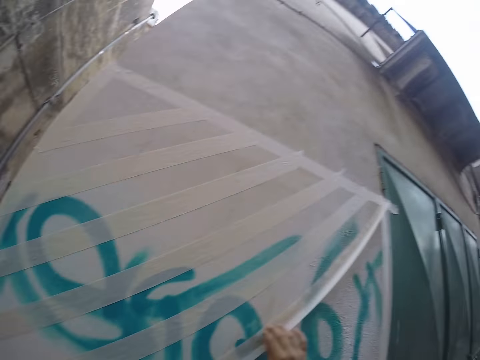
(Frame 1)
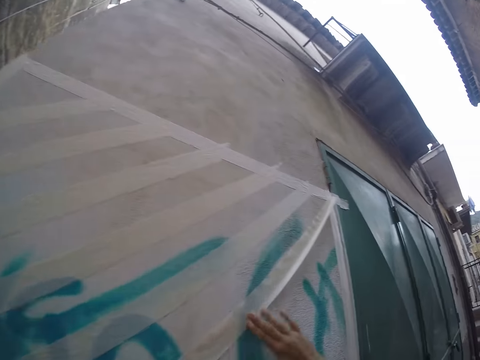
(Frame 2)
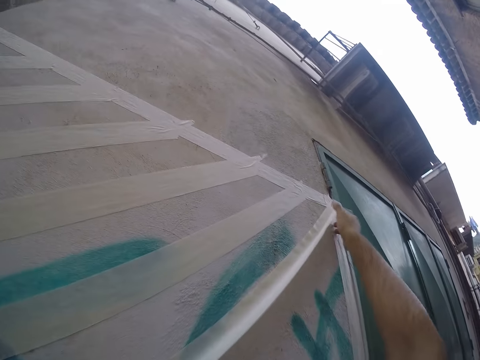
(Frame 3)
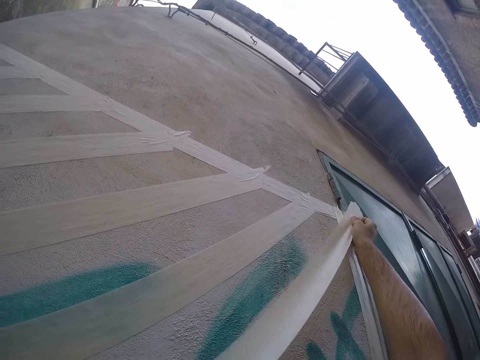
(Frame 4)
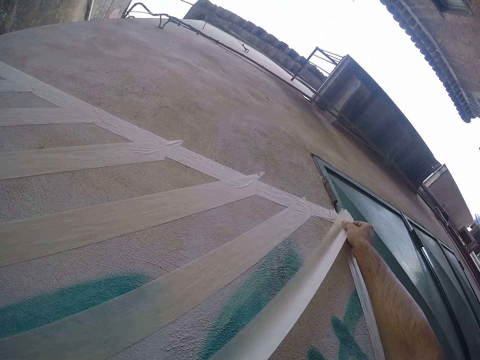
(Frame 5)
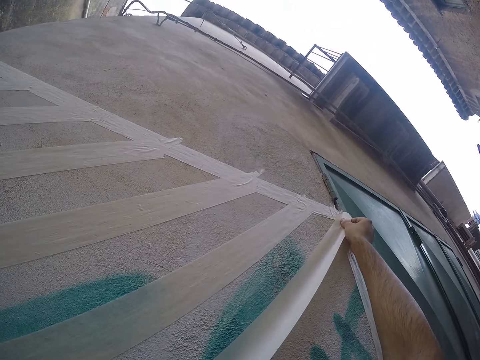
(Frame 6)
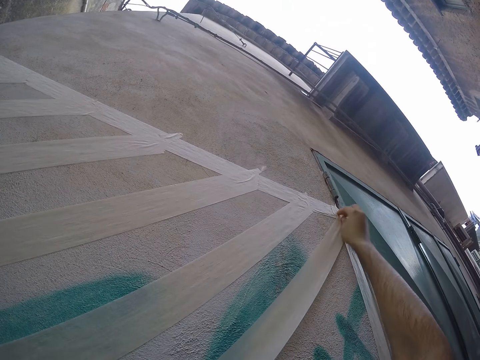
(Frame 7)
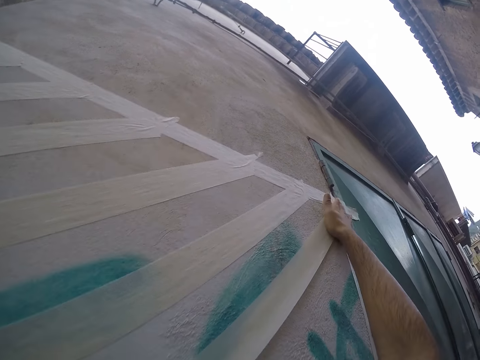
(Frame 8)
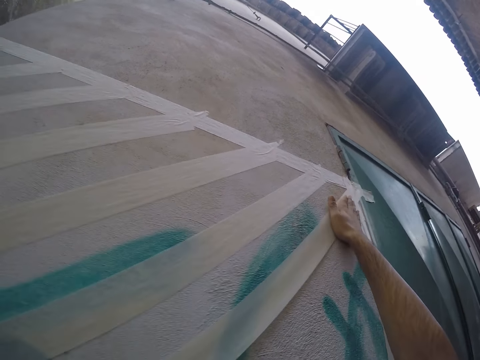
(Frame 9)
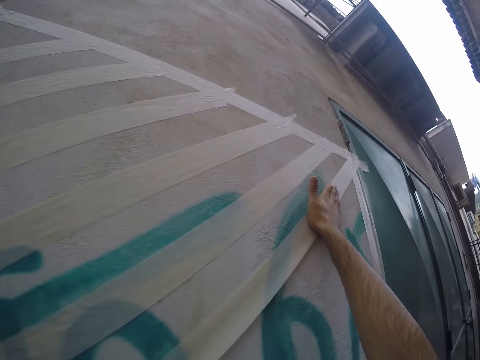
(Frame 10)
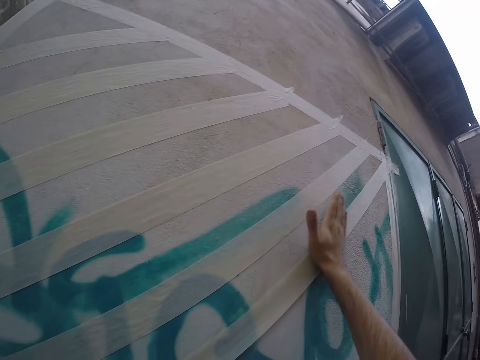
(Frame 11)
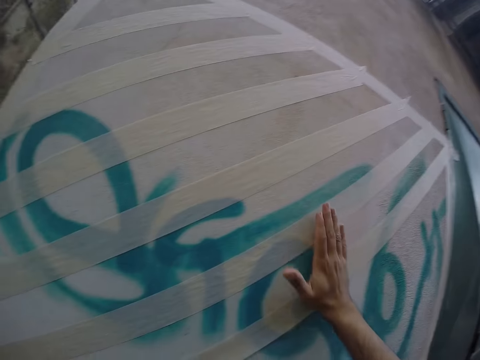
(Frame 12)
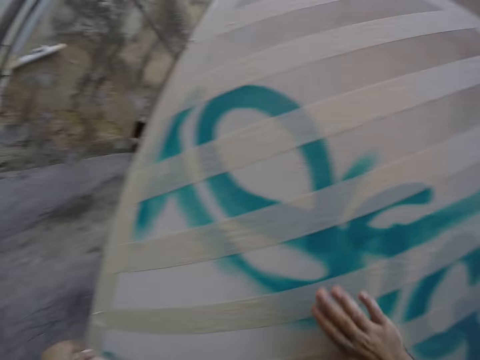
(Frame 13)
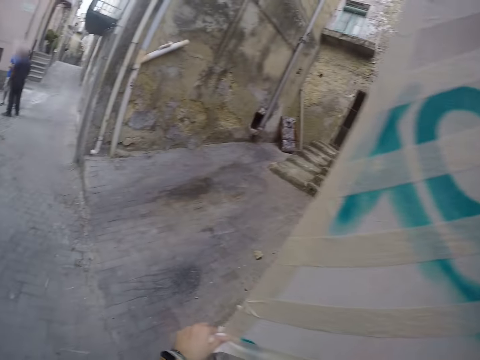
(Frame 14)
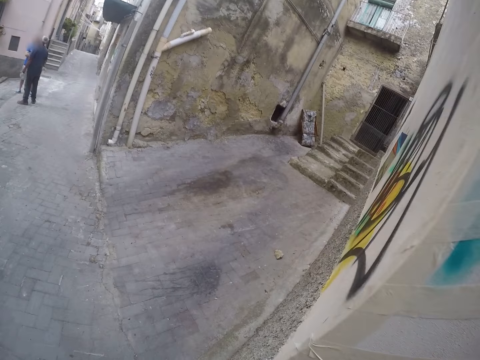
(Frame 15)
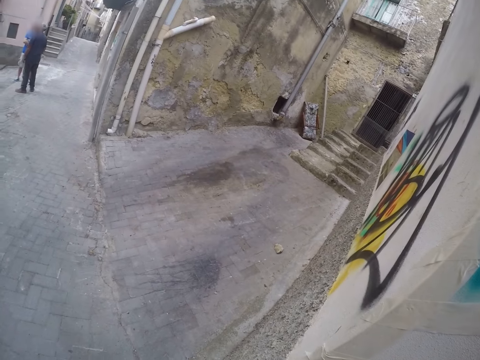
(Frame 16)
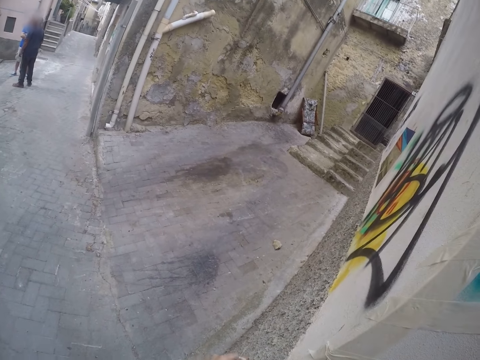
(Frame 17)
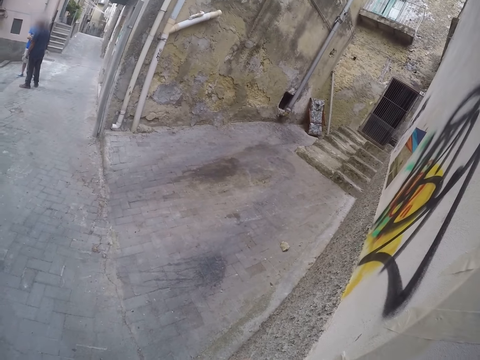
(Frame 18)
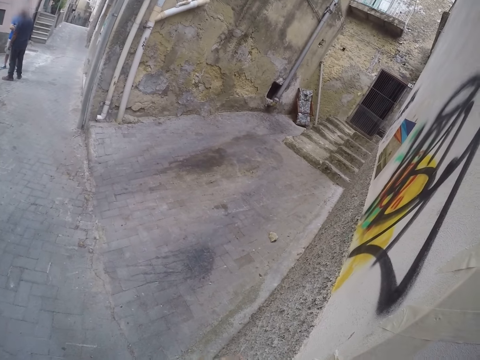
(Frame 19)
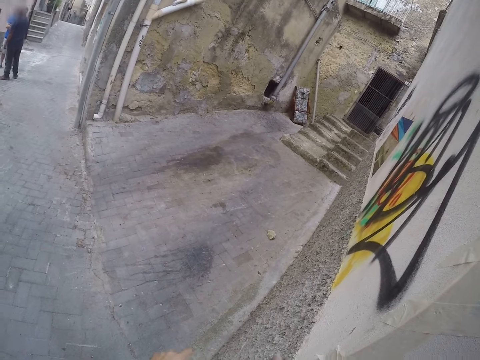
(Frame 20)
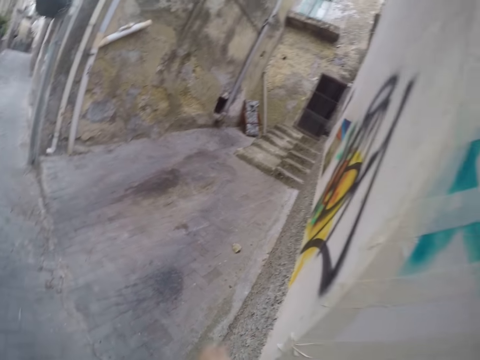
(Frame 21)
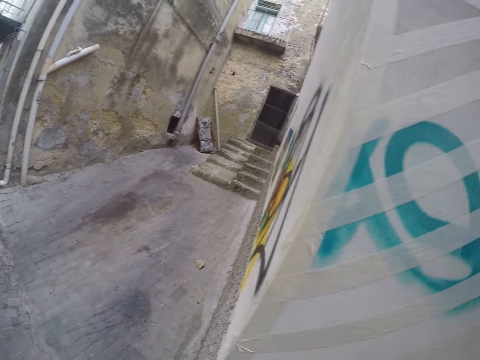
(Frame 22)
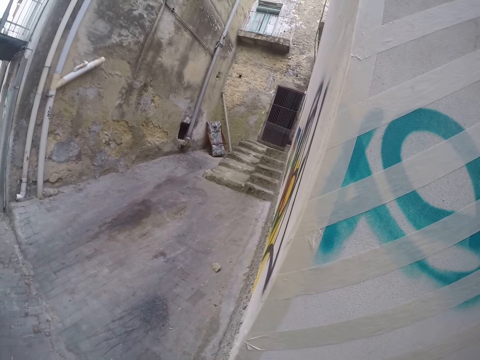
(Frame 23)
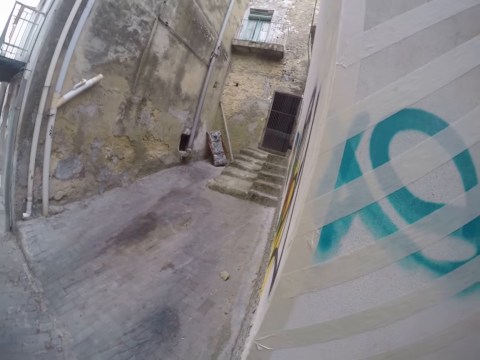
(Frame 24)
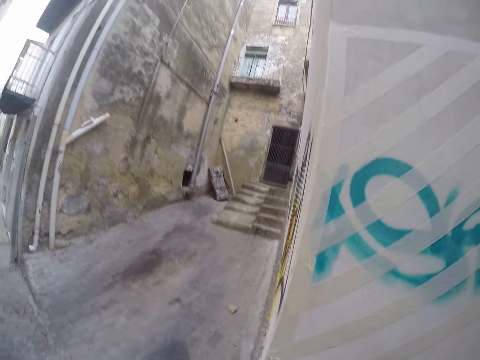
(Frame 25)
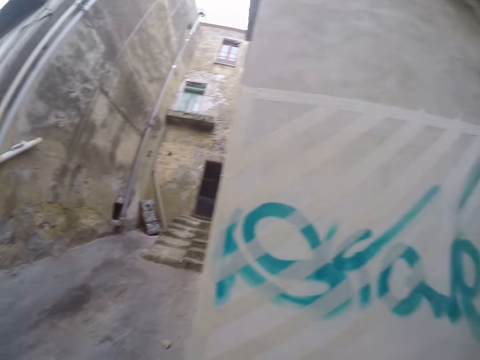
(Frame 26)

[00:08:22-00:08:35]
The camera wearer presses down the paper tape to the wall with her right hand. She tears off the paper tape from the wall area with her hands.

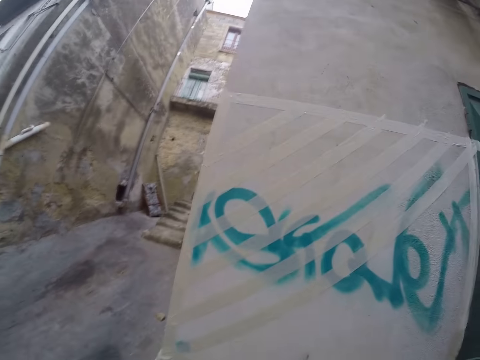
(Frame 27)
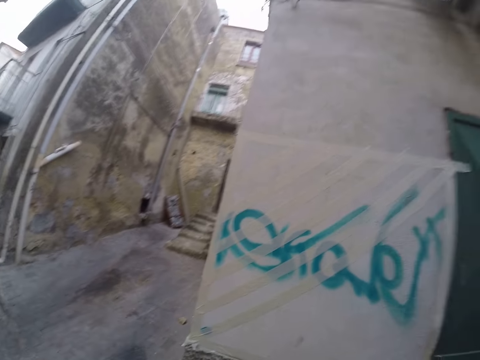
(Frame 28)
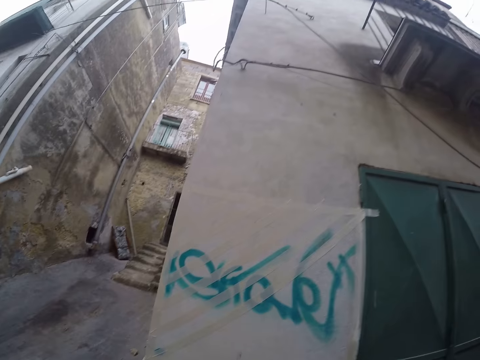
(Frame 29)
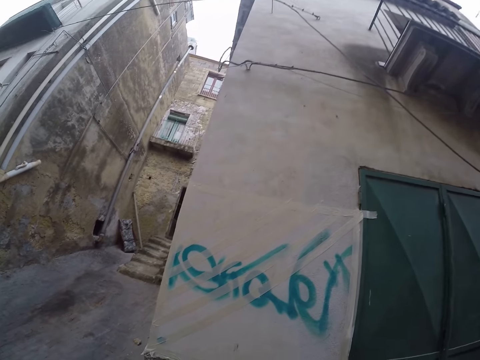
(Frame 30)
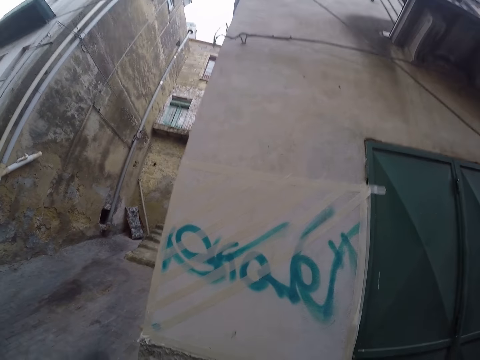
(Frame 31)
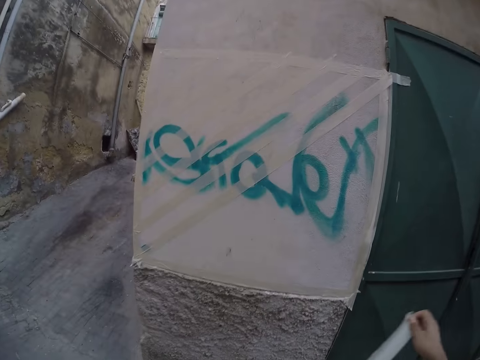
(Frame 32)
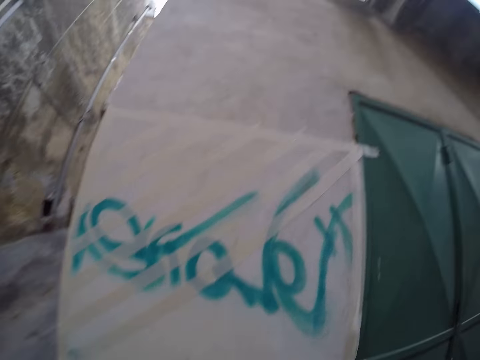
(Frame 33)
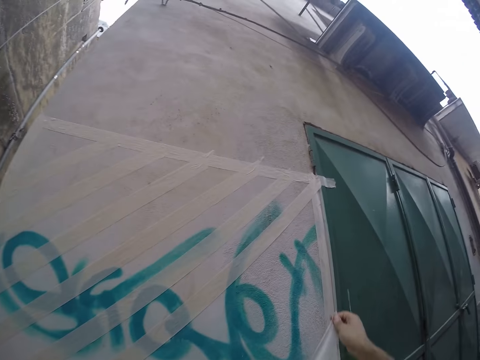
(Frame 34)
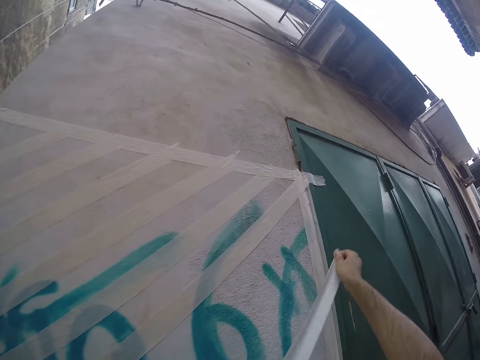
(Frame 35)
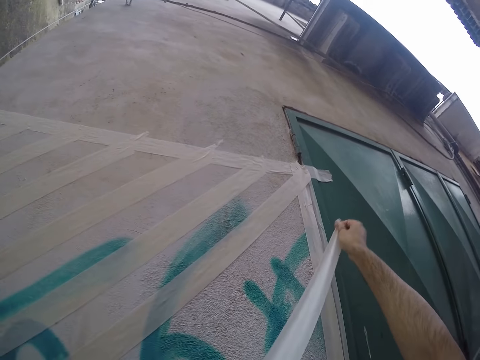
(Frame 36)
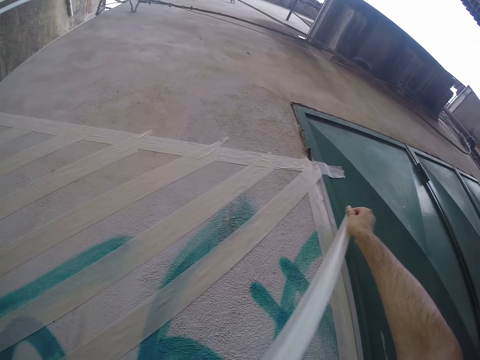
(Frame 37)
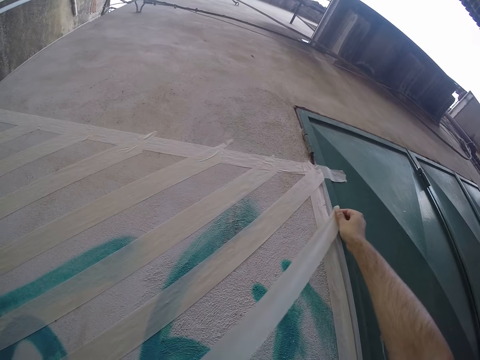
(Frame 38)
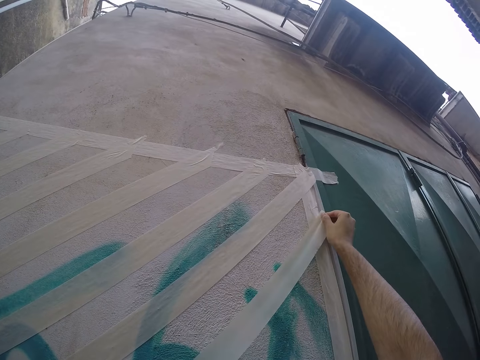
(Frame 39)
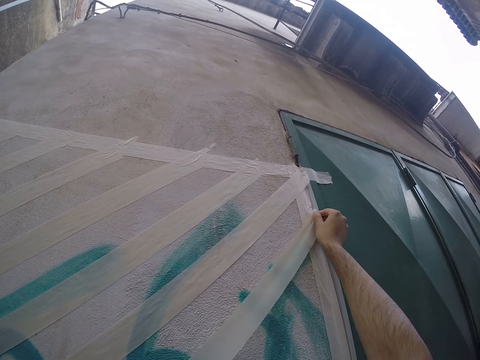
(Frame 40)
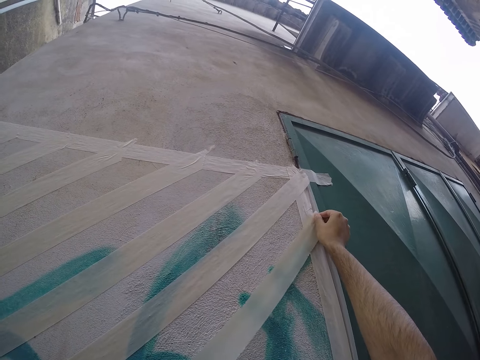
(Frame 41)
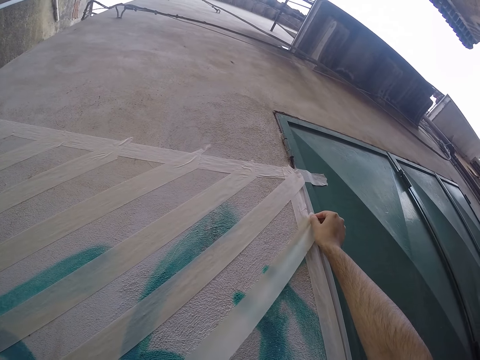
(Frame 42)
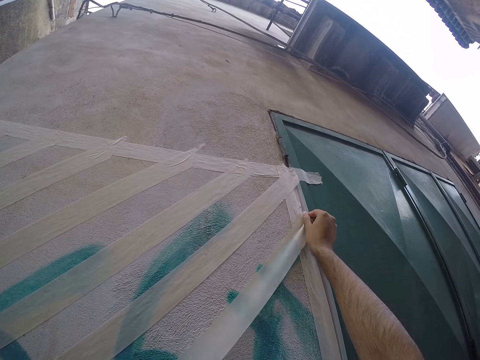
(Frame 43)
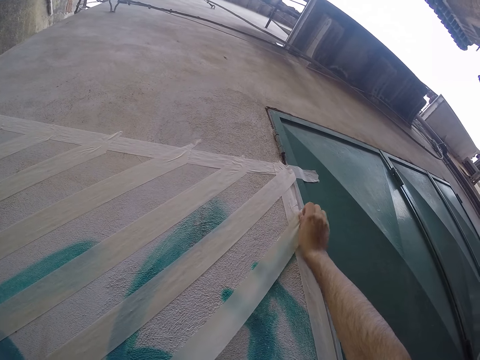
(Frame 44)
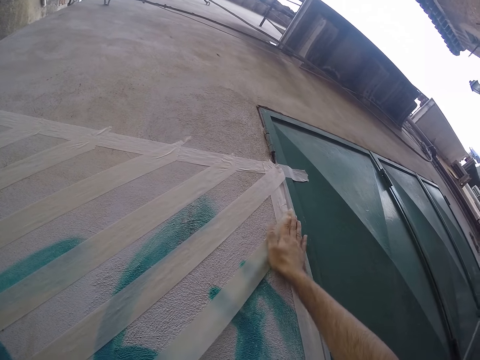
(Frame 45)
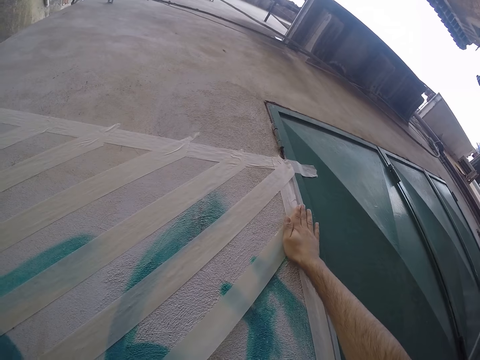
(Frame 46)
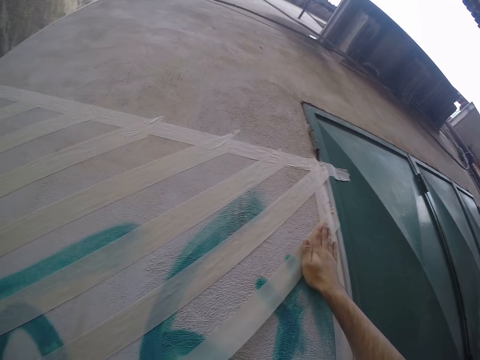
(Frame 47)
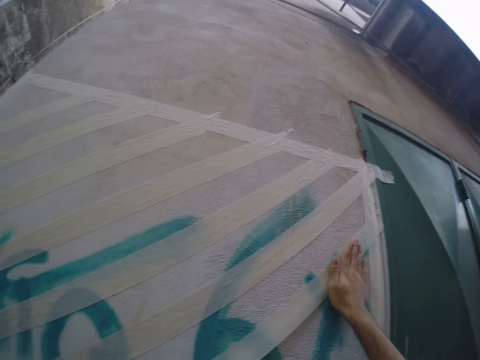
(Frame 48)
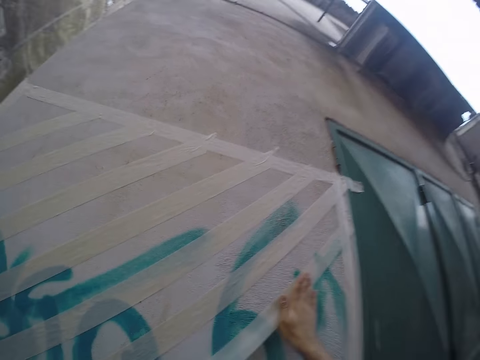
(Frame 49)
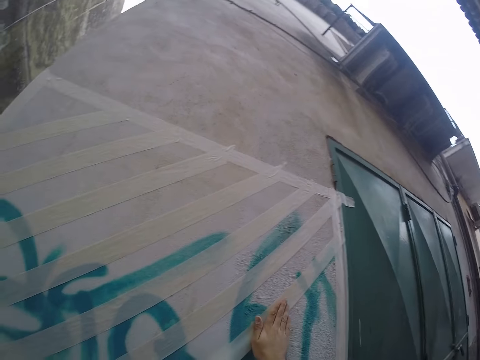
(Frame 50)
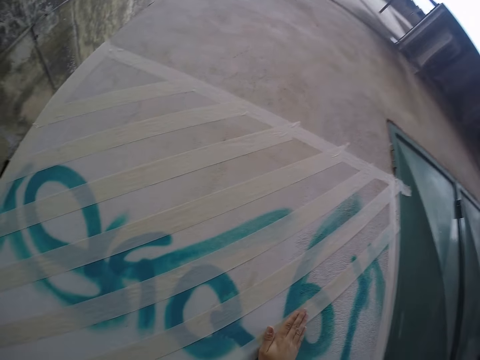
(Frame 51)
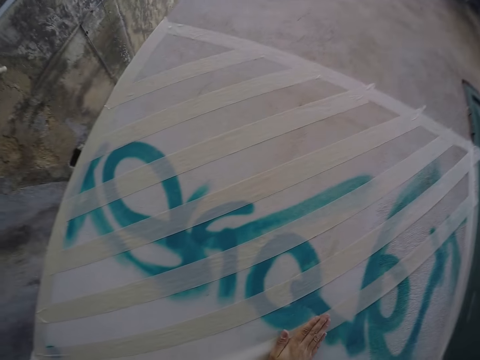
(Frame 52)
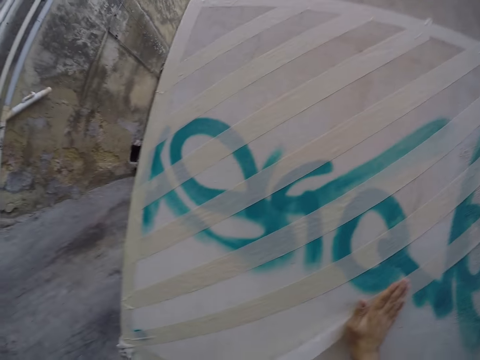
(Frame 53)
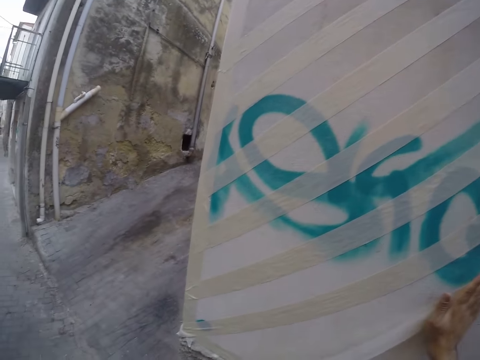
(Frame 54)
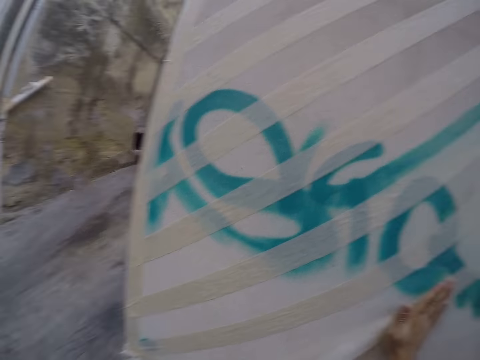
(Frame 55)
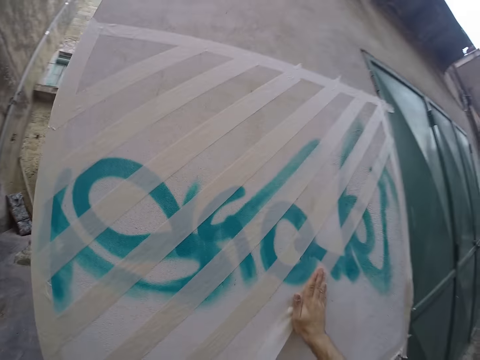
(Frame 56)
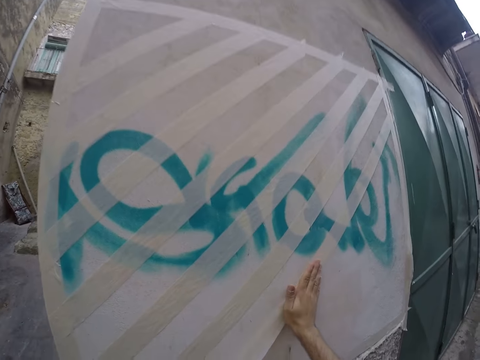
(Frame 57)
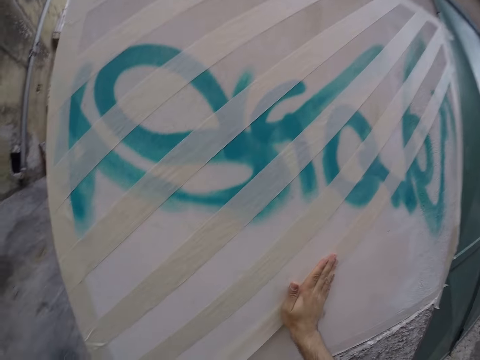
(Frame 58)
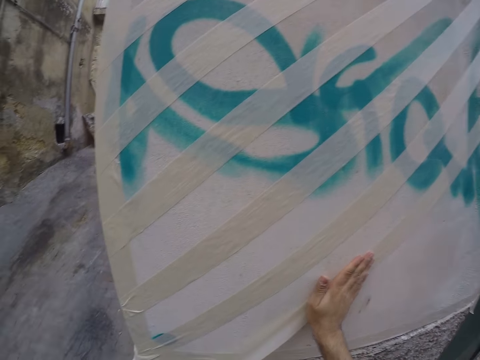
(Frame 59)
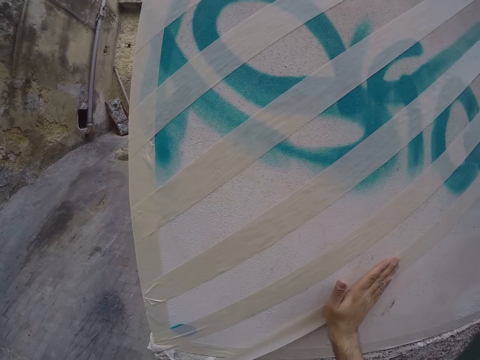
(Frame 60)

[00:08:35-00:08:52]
The camera wearer moves a bit. She loosens a paper tape with her right hand. She sticks masking tape on the wall. She places the paper tape on the wall with her right hand. She presses down the paper tape to the wall with her right hand.
